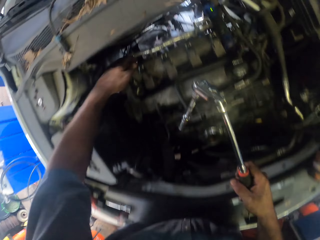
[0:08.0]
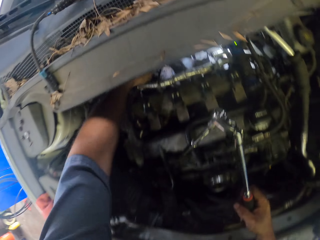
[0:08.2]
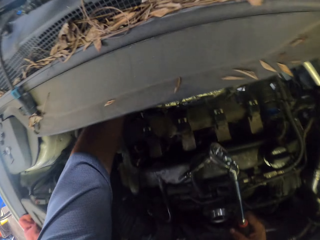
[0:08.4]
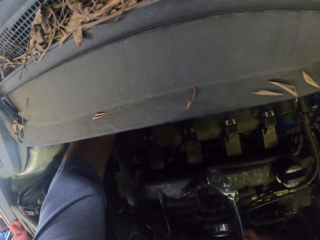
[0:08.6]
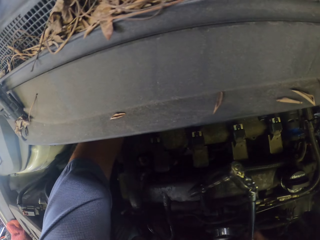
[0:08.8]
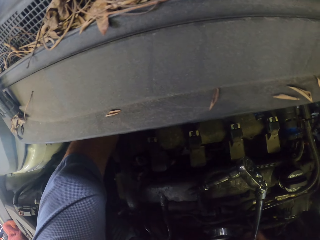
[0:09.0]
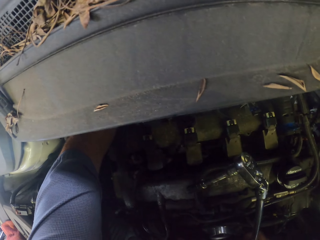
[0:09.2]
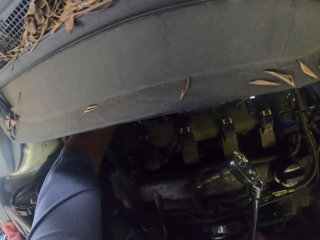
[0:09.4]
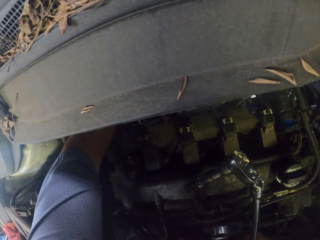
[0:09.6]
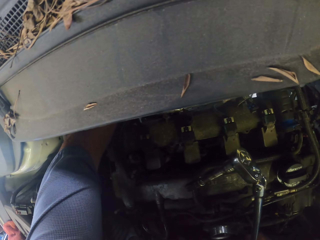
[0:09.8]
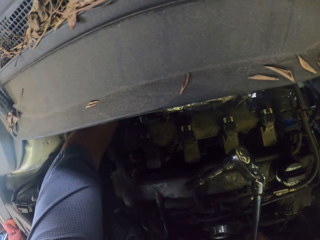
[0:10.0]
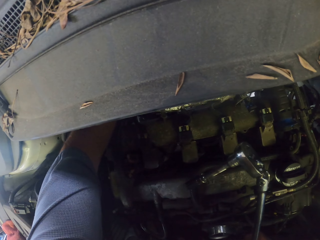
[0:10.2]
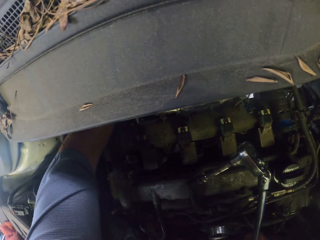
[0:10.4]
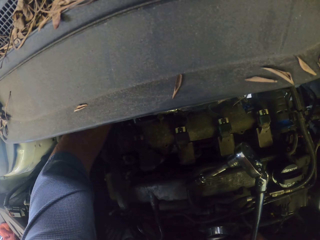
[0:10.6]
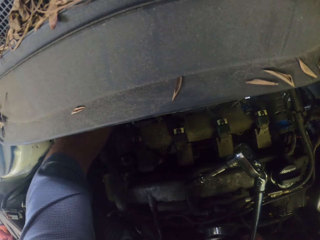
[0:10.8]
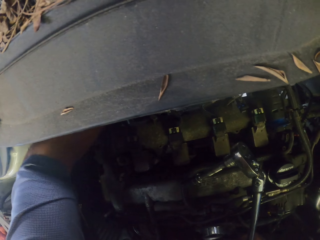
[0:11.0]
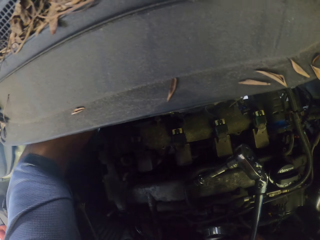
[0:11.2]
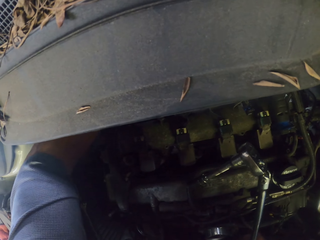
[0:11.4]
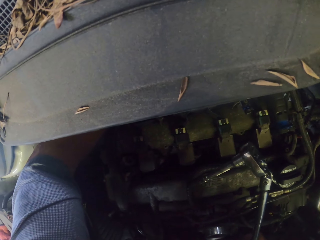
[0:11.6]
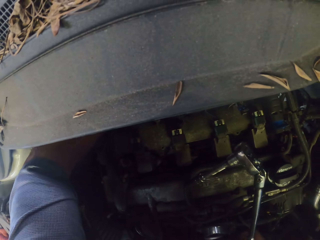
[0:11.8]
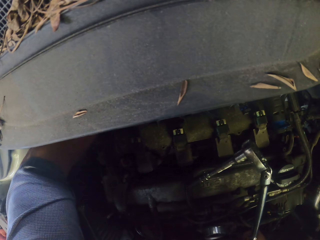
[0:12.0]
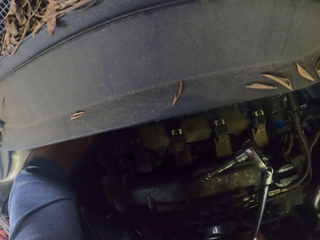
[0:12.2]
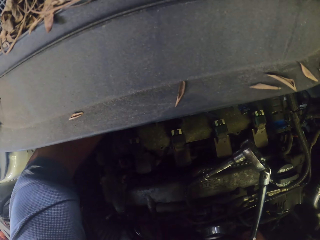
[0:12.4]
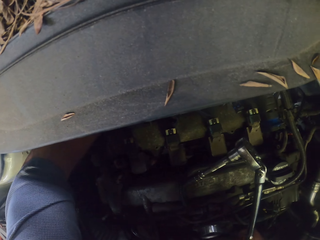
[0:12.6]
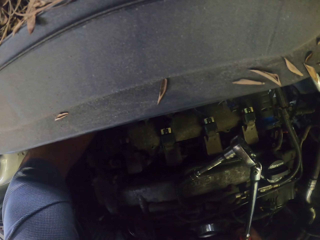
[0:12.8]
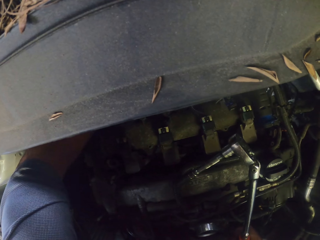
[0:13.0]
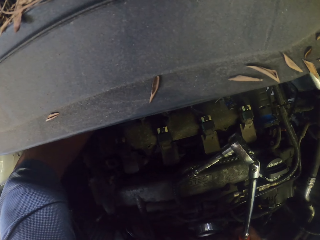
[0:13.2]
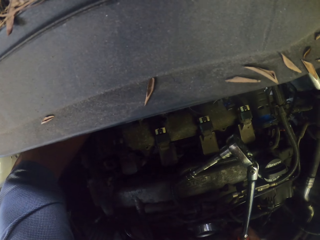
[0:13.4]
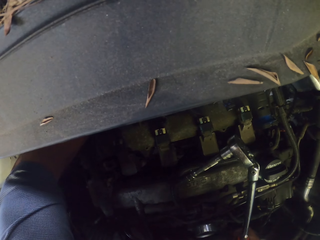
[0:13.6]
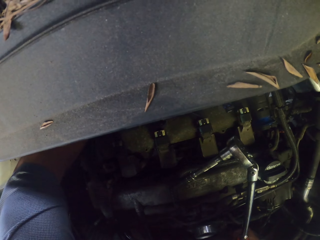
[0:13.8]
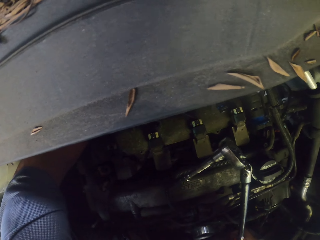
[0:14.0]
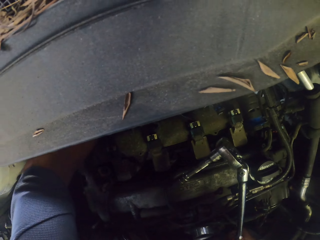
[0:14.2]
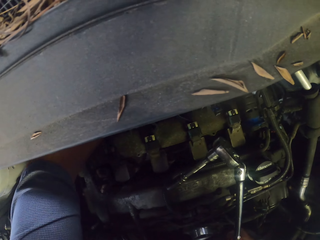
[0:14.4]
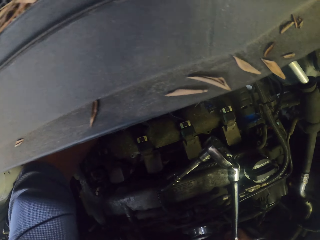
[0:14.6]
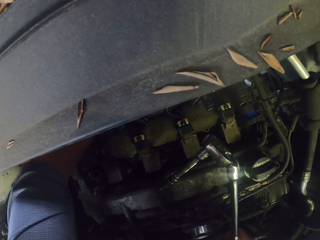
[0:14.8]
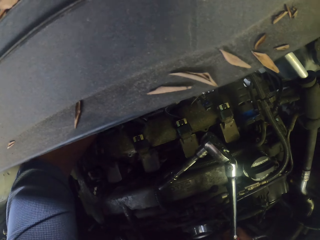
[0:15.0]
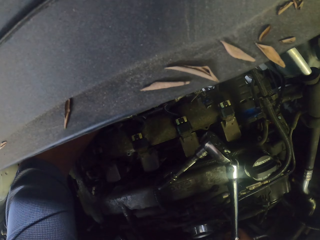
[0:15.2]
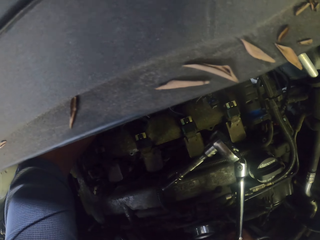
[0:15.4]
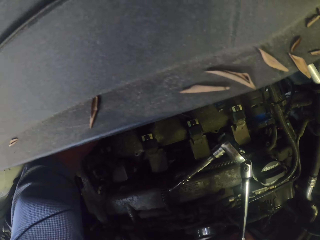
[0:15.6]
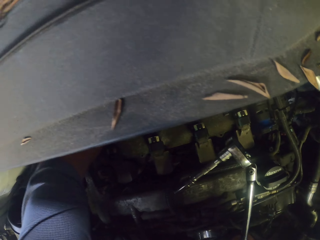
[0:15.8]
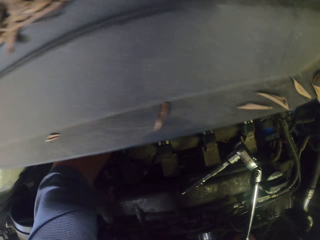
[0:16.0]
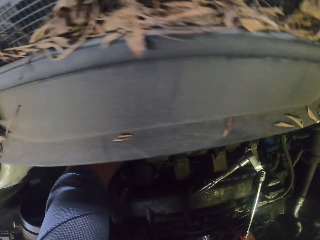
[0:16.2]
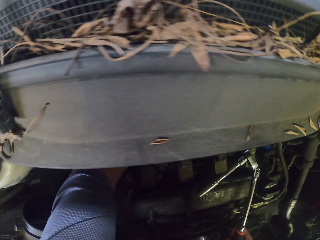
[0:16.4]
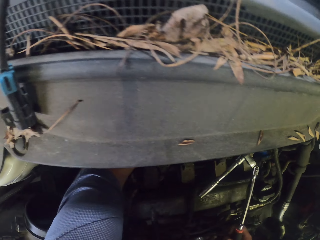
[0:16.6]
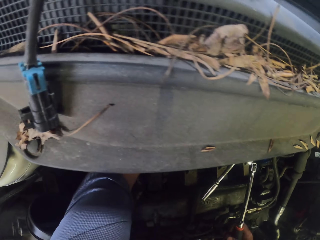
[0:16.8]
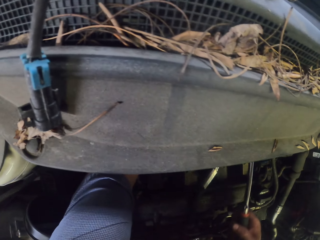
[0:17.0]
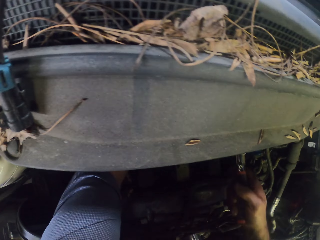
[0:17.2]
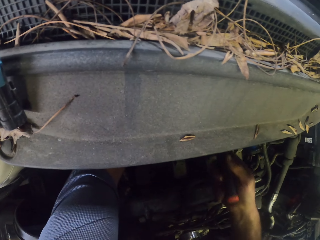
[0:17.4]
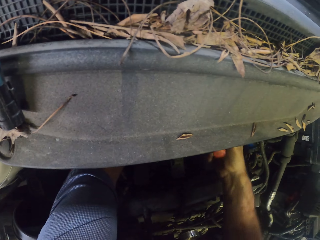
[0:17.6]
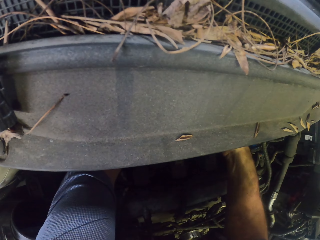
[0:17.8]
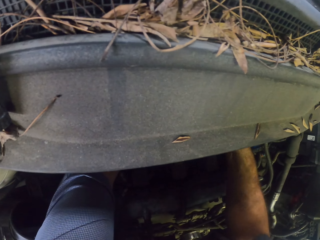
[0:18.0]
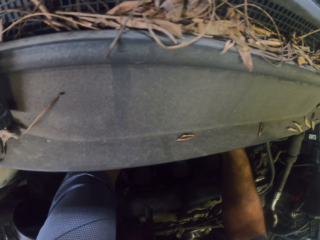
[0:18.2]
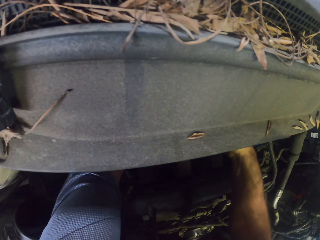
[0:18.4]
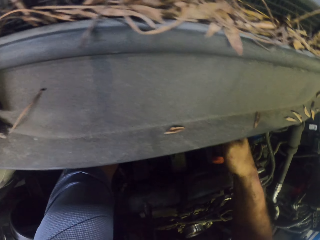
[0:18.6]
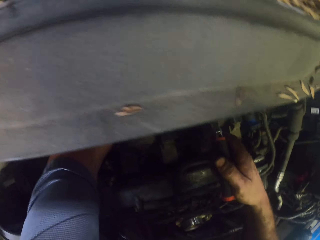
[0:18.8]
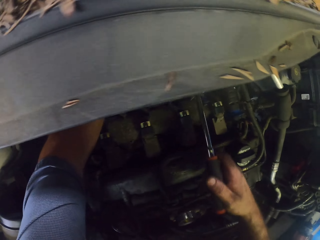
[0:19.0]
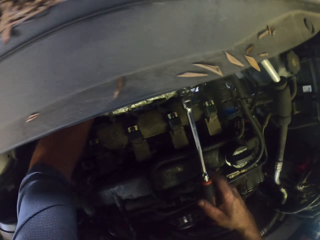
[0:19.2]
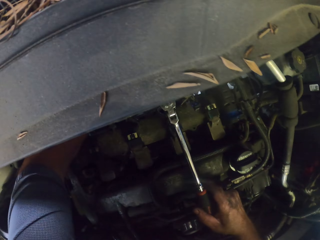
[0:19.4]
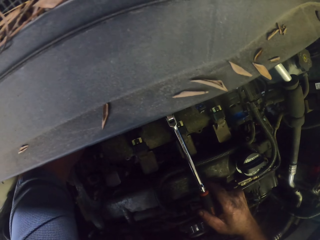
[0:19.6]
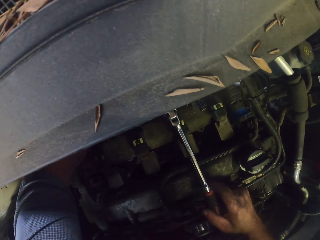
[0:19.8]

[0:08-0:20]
The camera wearer holds the wrench. They touch the bonnet. They fix the bonnet area with the spanner.

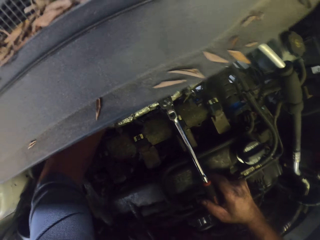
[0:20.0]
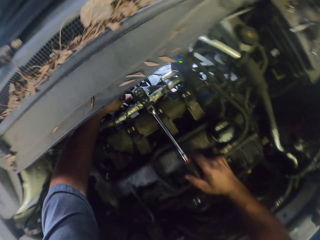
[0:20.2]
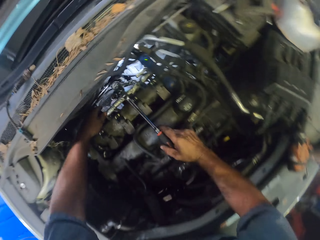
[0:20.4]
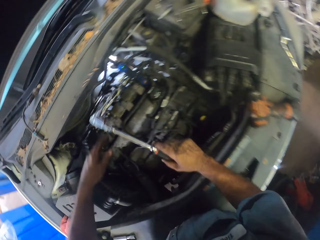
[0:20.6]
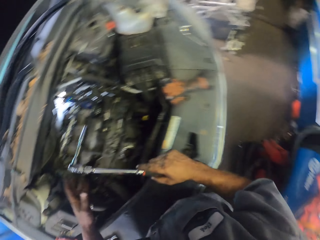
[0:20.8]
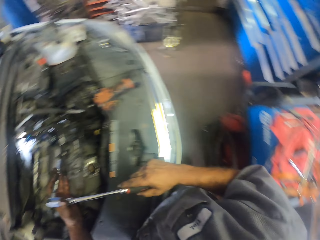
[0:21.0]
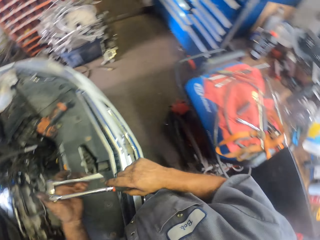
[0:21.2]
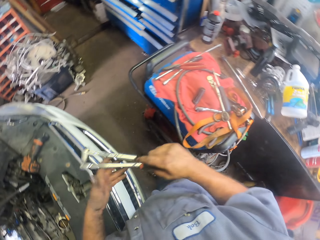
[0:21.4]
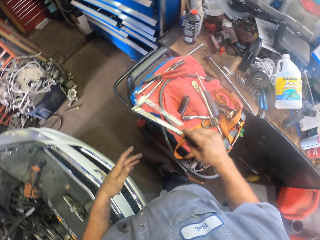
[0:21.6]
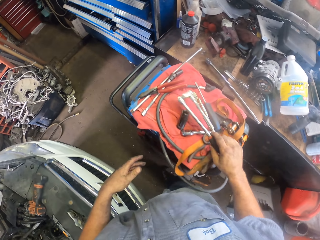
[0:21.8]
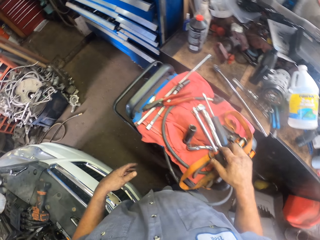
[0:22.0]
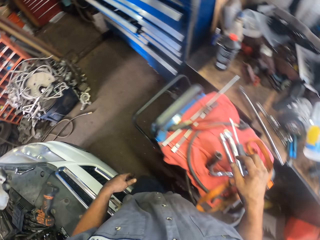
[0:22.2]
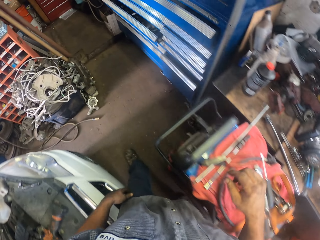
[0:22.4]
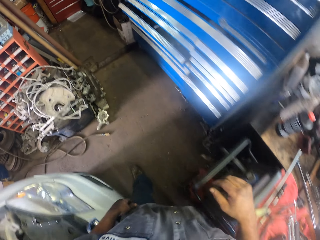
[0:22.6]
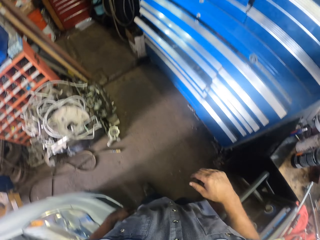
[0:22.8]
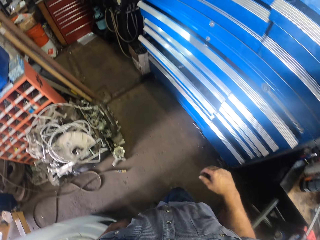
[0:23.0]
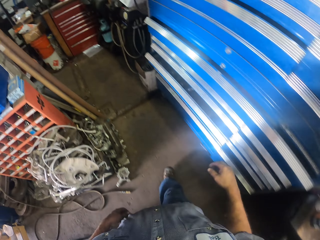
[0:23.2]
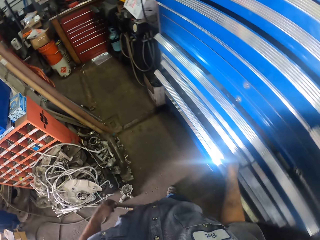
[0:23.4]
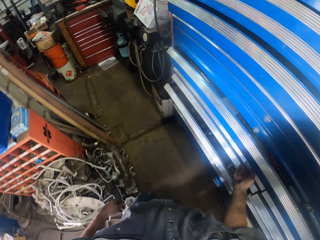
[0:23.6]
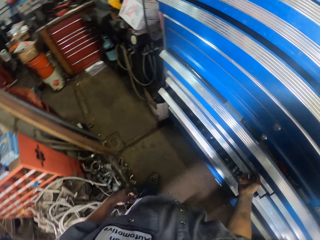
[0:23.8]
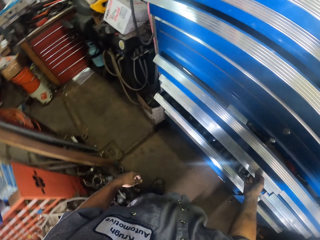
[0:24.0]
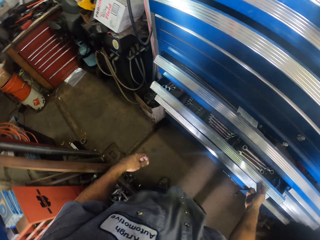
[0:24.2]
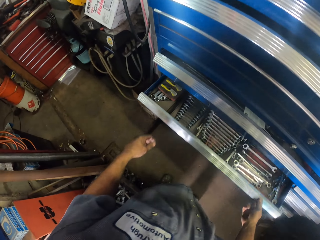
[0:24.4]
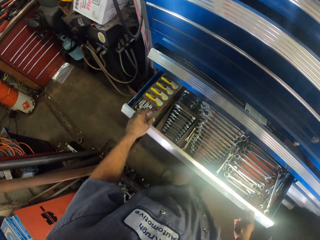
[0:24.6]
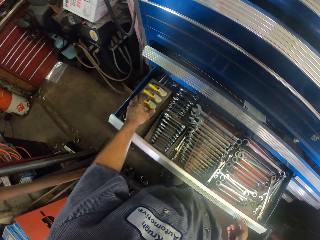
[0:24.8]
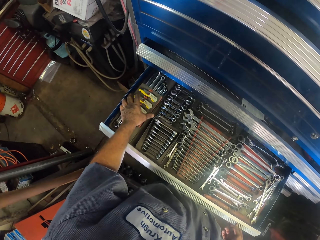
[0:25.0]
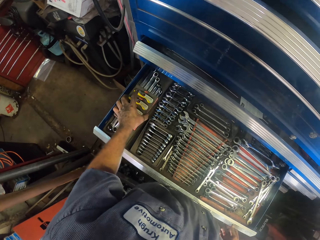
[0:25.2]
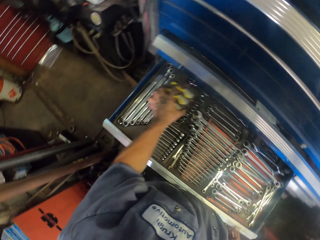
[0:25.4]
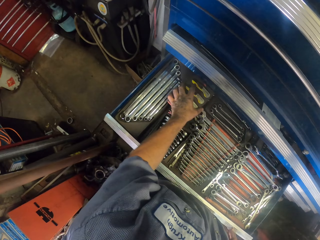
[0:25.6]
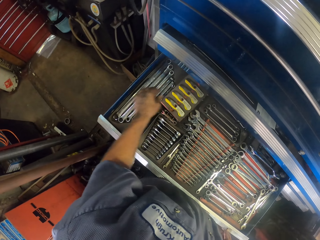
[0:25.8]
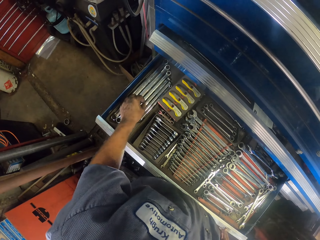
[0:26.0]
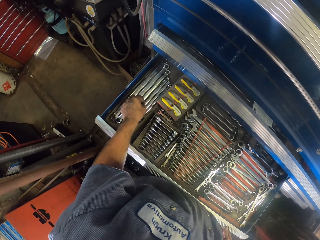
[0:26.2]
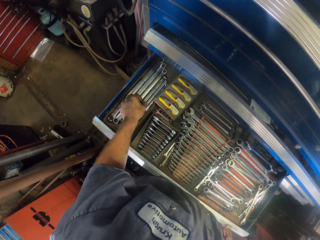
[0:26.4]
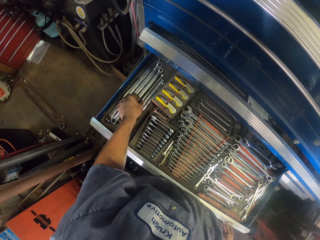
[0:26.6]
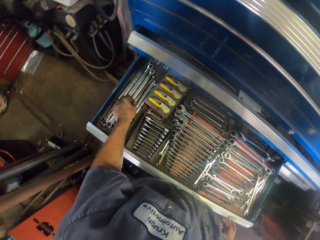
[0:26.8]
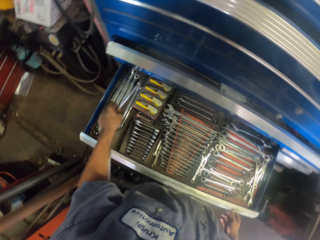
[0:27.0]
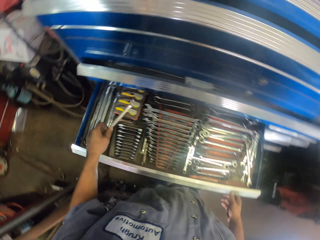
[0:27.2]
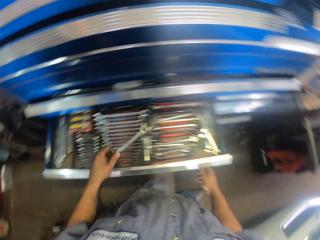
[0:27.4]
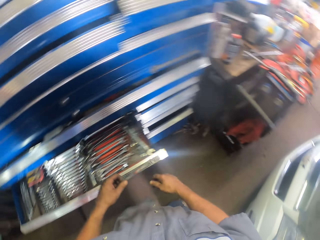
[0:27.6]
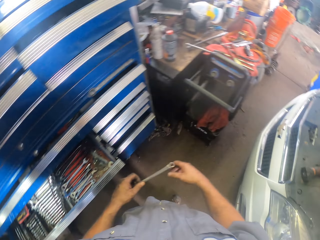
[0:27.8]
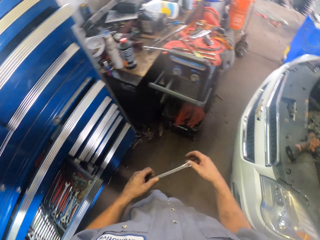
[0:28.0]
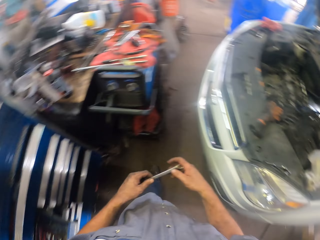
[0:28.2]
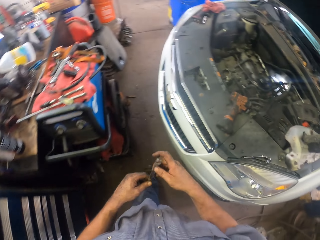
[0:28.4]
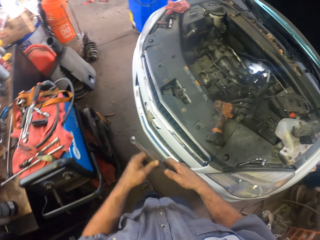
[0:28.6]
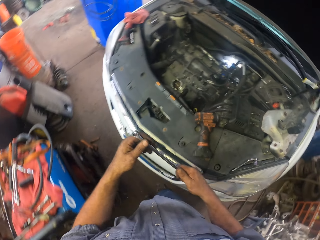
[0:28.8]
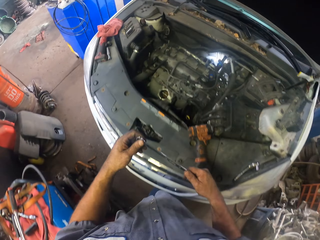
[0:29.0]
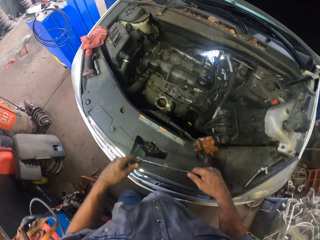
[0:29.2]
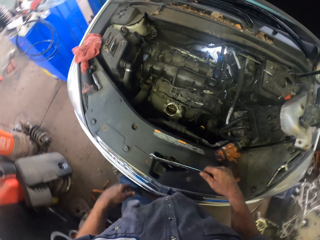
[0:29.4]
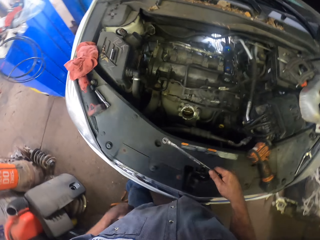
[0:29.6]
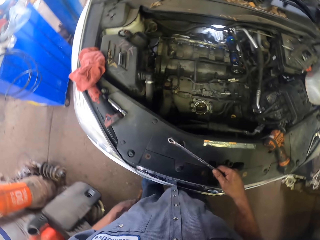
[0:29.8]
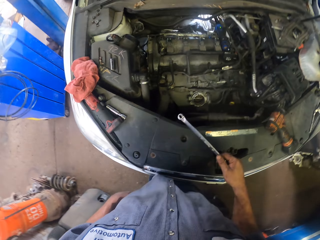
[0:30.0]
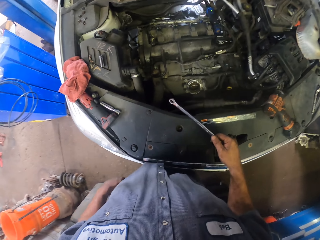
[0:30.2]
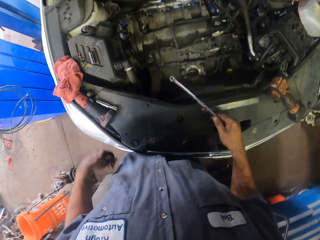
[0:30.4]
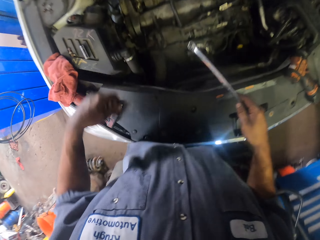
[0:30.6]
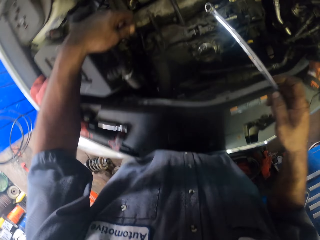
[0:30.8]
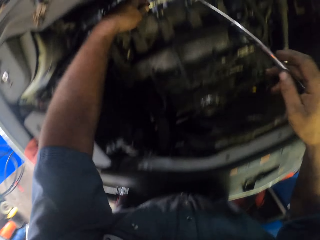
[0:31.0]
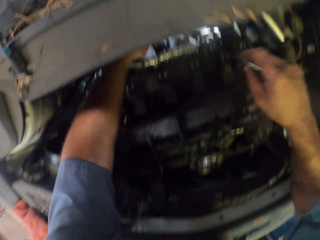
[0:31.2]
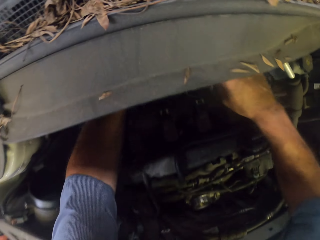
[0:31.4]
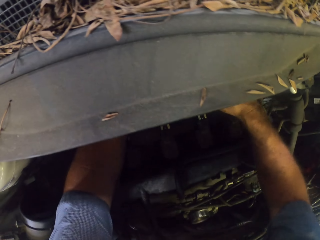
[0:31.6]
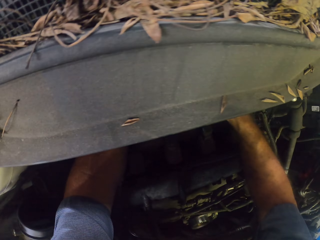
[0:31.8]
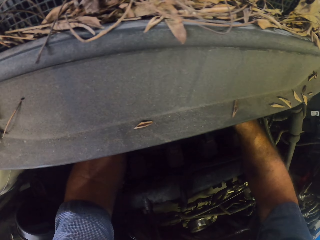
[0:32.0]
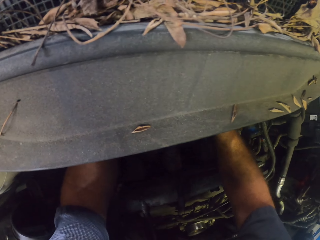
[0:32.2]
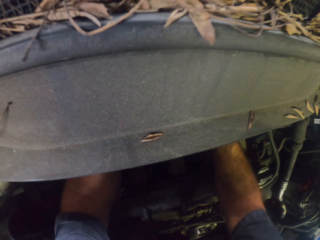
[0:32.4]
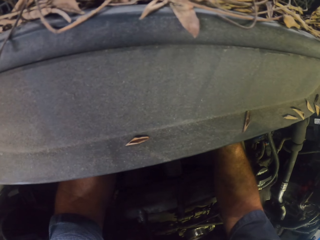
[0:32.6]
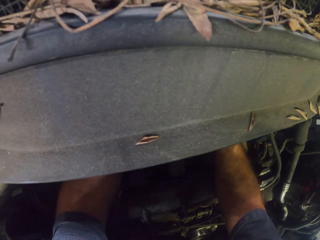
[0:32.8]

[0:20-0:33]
The camera wearer puts the spanner down. They walk. They open the drawer. They pick up the spanner. They walk around. They fix the bonnet area with the spanner.
